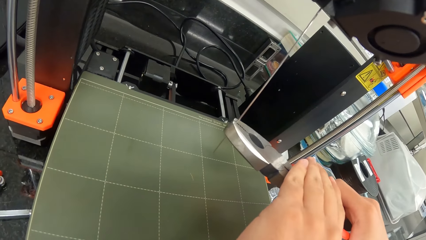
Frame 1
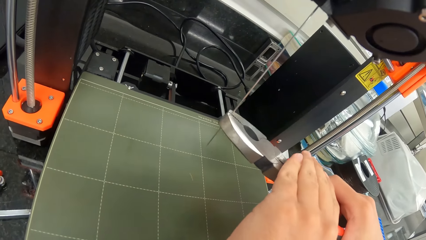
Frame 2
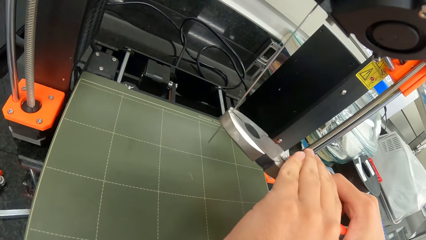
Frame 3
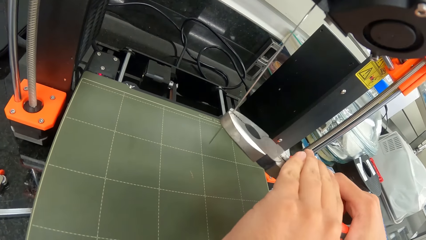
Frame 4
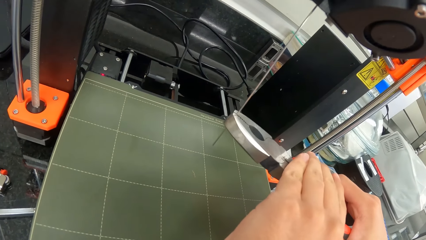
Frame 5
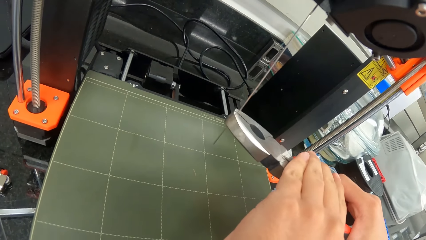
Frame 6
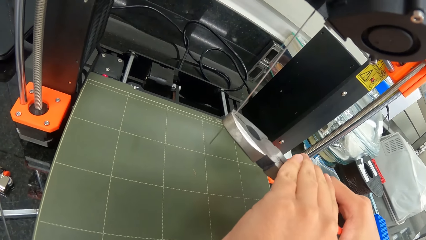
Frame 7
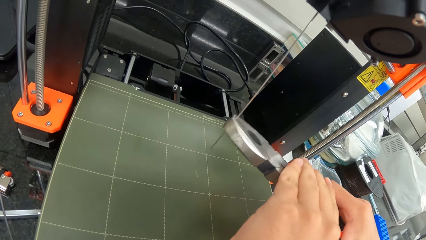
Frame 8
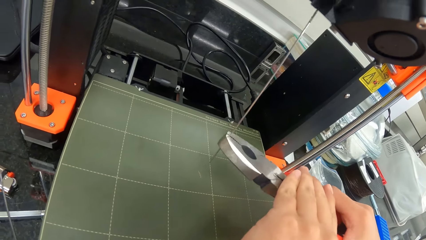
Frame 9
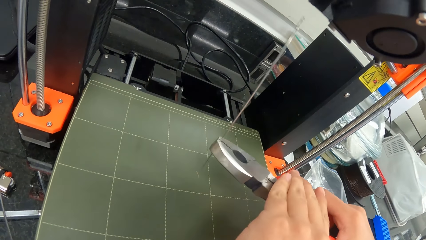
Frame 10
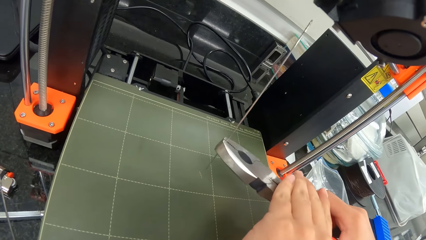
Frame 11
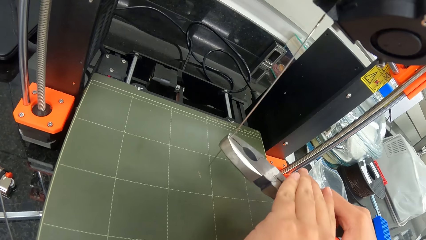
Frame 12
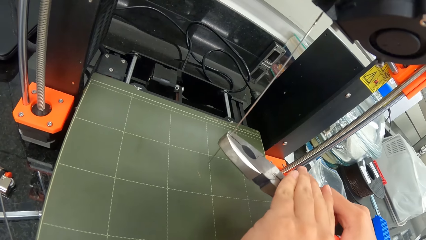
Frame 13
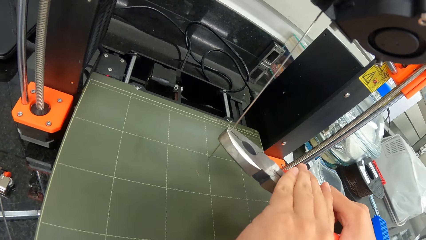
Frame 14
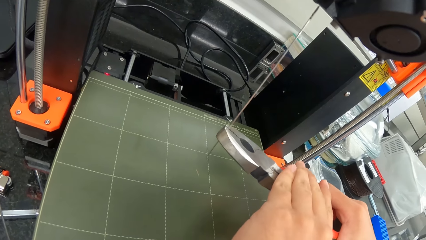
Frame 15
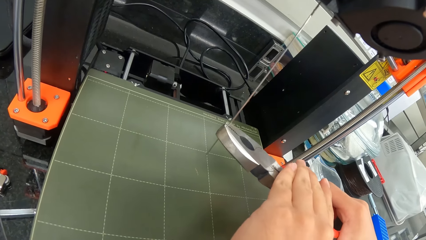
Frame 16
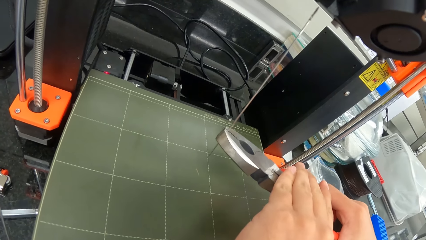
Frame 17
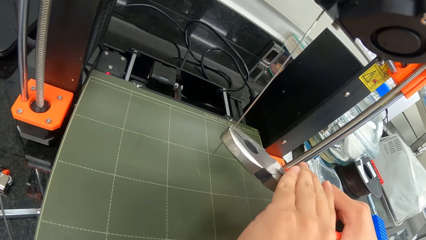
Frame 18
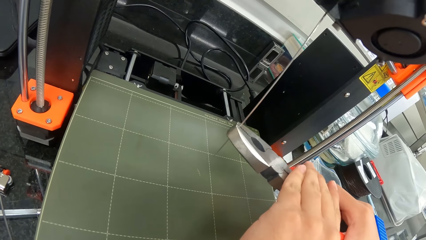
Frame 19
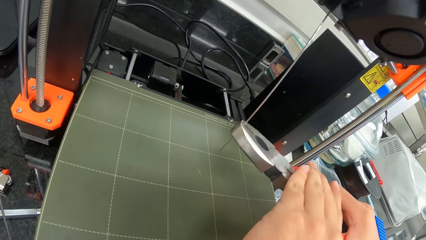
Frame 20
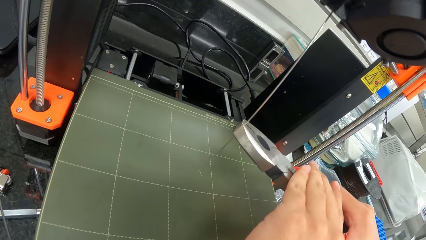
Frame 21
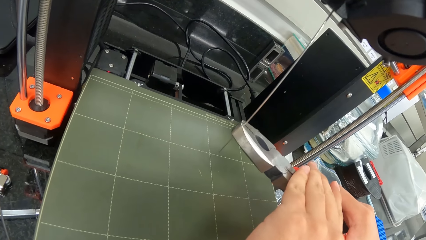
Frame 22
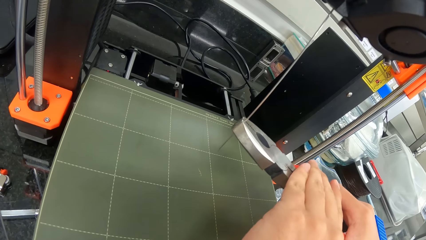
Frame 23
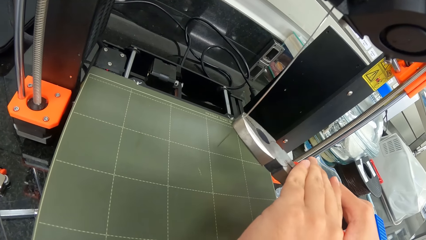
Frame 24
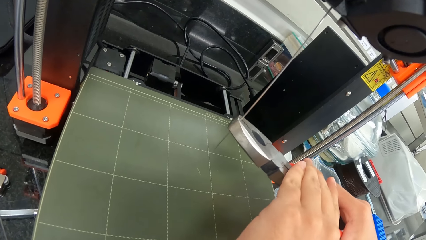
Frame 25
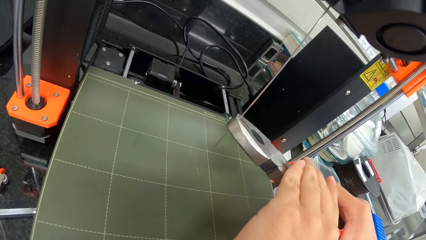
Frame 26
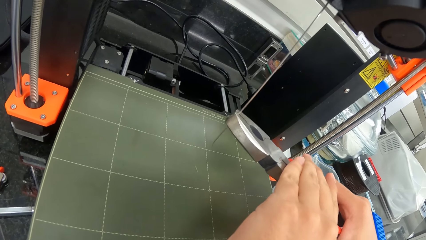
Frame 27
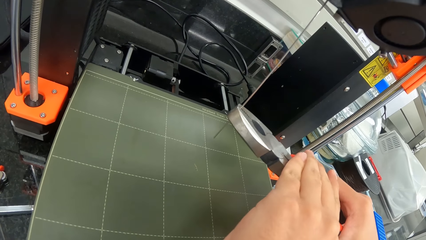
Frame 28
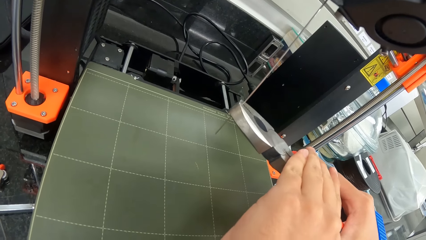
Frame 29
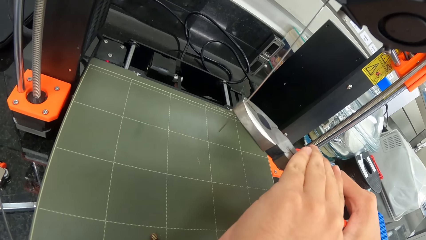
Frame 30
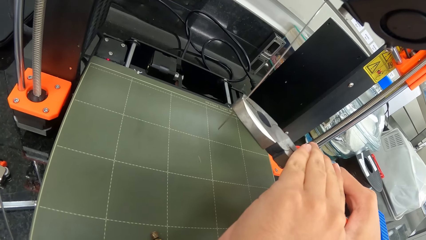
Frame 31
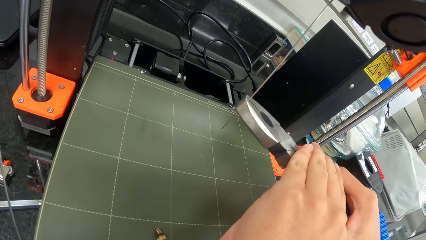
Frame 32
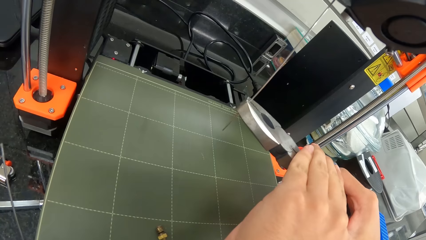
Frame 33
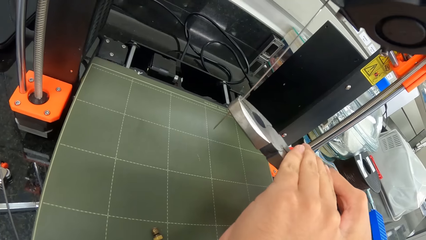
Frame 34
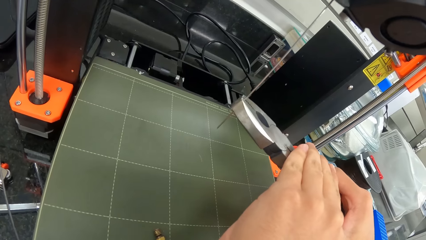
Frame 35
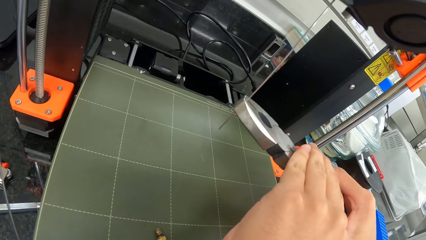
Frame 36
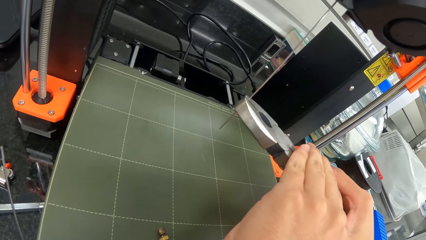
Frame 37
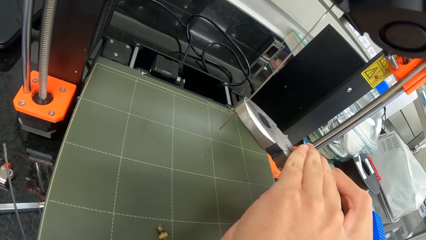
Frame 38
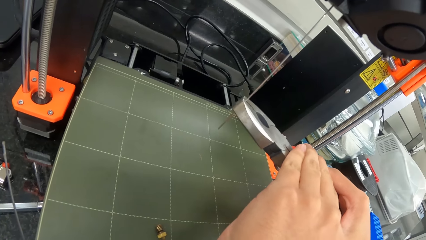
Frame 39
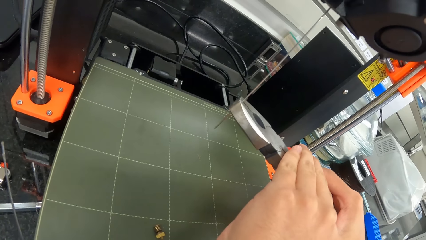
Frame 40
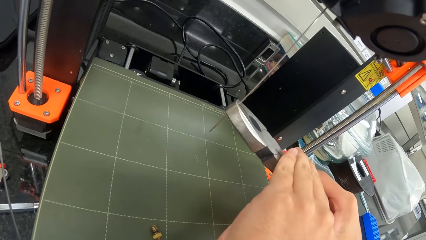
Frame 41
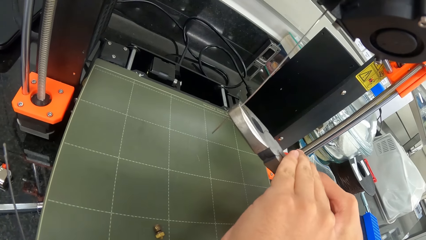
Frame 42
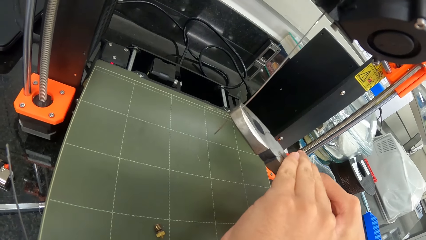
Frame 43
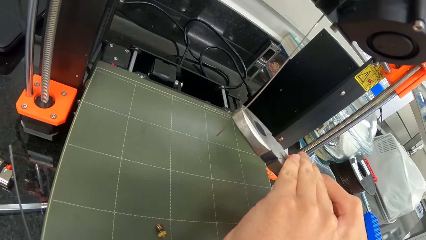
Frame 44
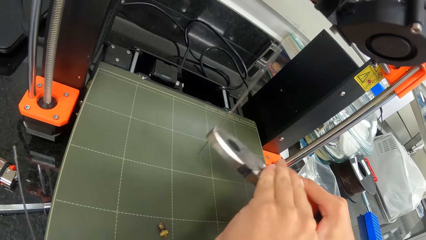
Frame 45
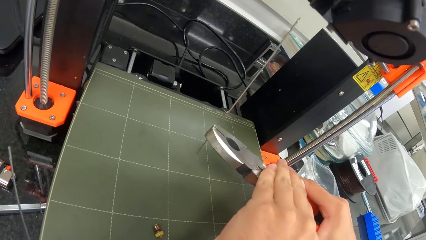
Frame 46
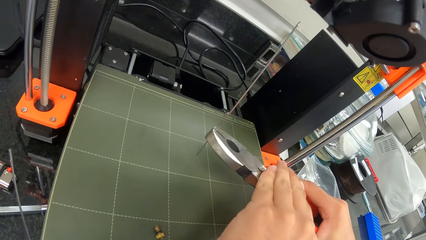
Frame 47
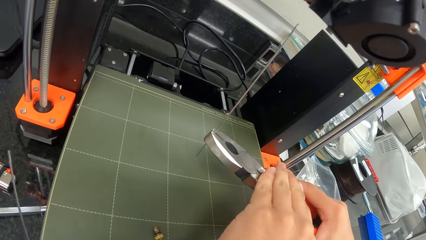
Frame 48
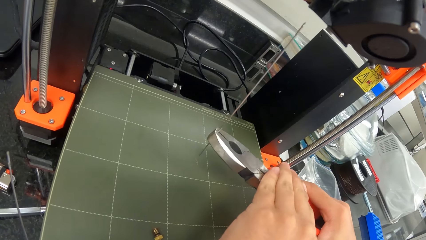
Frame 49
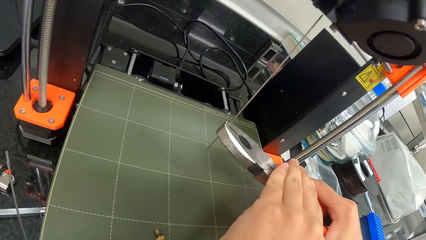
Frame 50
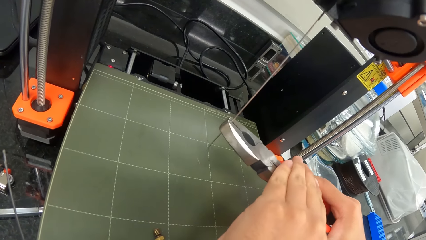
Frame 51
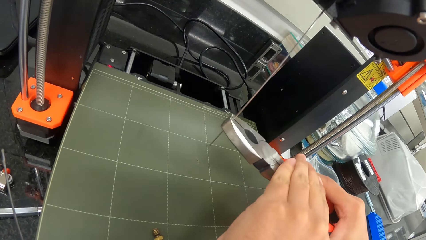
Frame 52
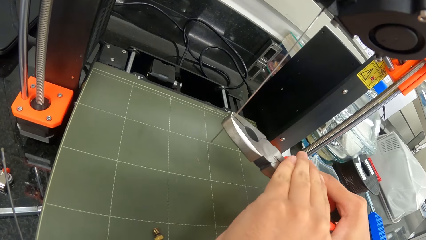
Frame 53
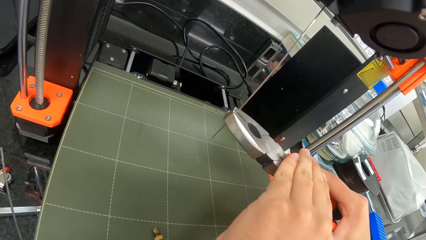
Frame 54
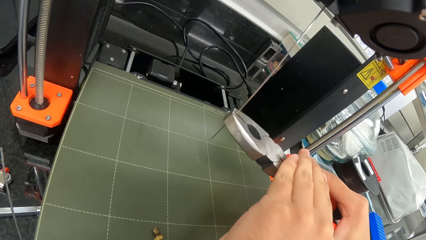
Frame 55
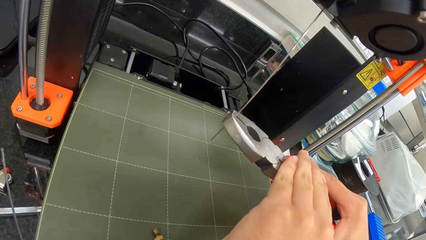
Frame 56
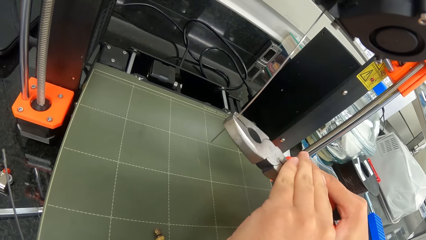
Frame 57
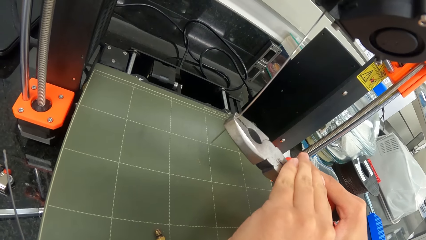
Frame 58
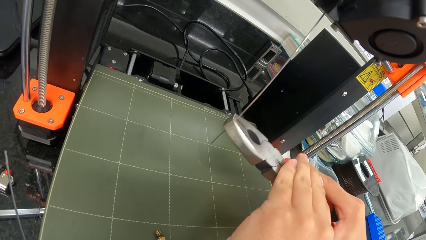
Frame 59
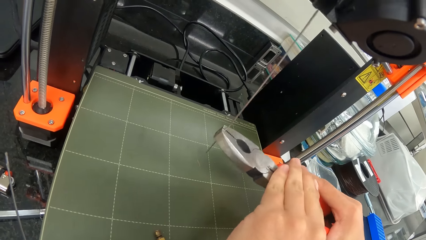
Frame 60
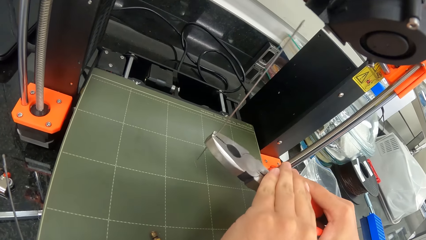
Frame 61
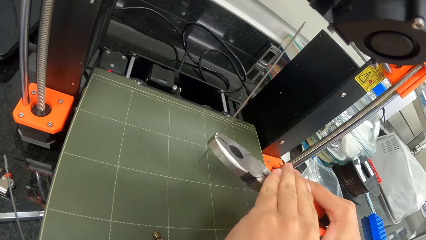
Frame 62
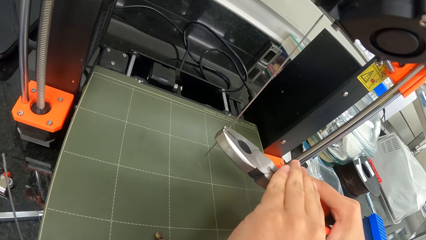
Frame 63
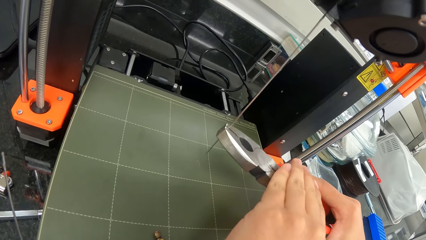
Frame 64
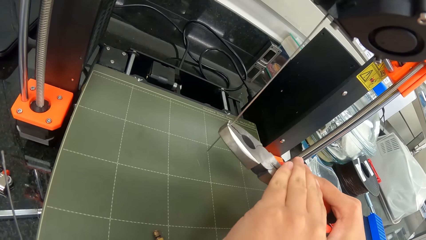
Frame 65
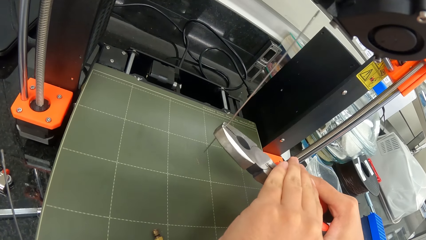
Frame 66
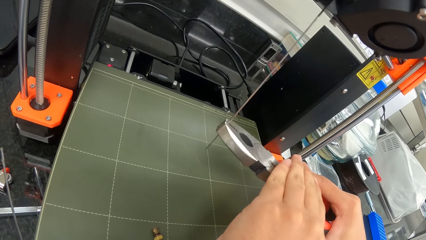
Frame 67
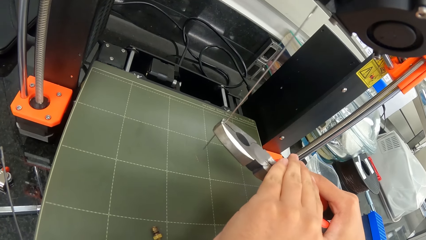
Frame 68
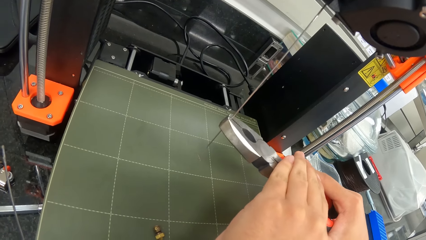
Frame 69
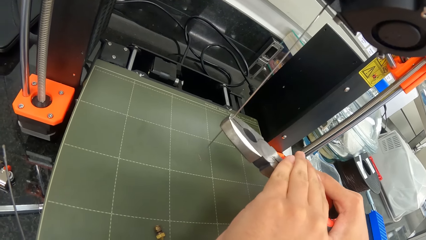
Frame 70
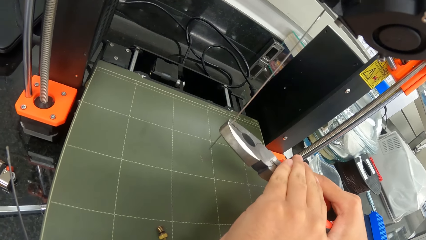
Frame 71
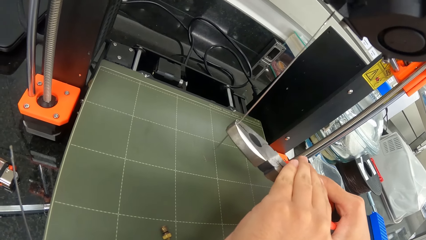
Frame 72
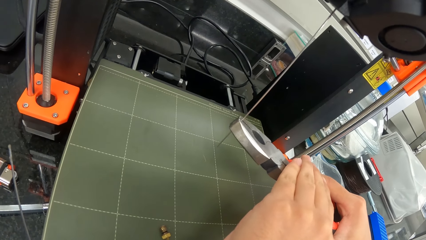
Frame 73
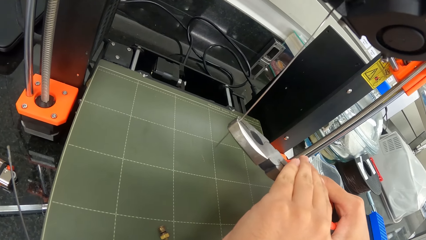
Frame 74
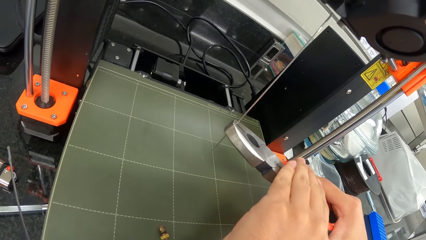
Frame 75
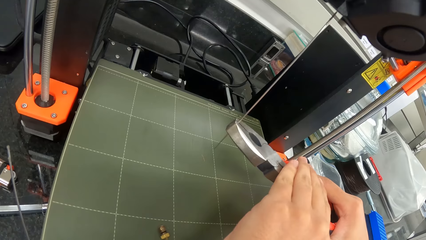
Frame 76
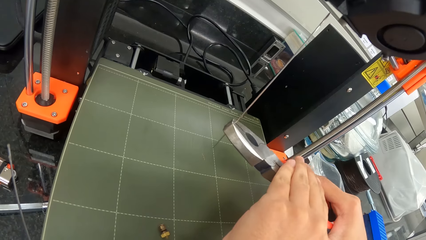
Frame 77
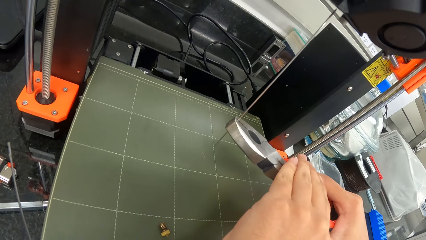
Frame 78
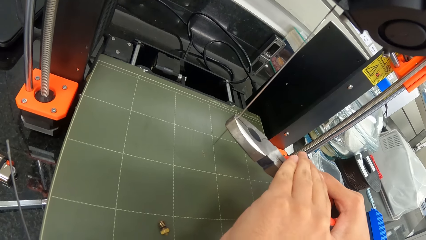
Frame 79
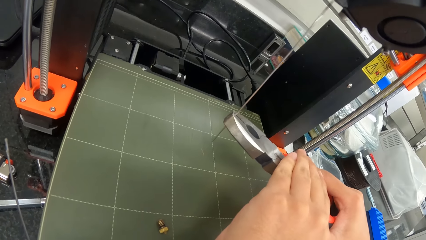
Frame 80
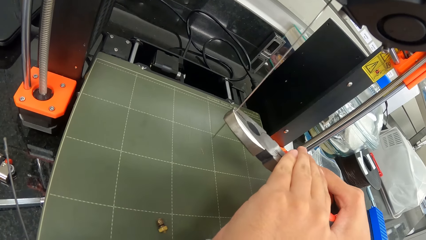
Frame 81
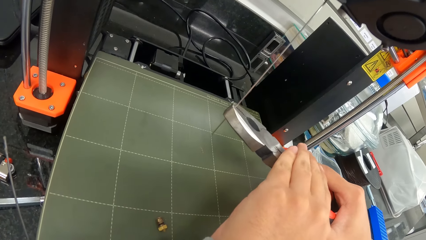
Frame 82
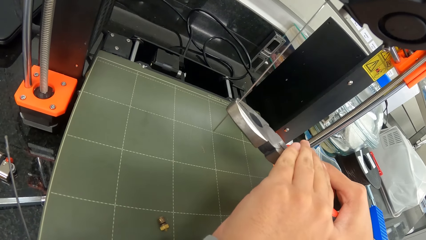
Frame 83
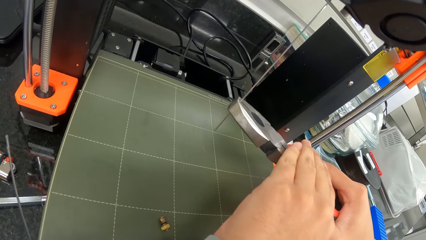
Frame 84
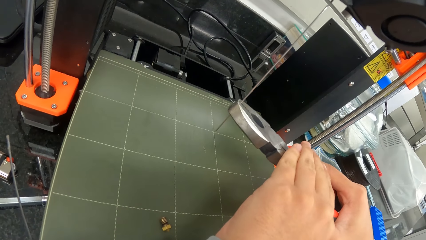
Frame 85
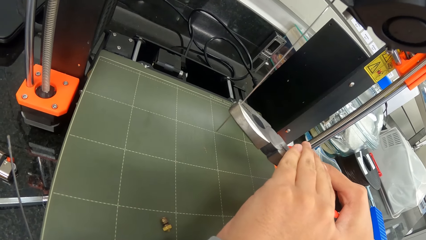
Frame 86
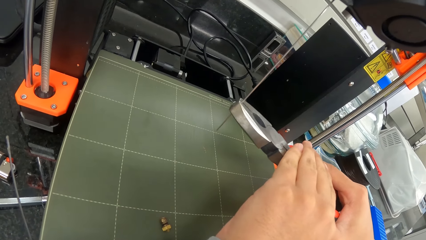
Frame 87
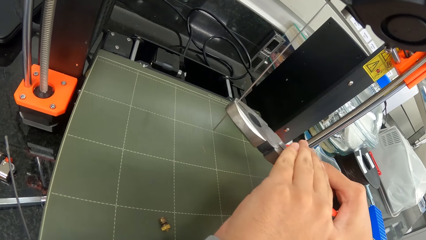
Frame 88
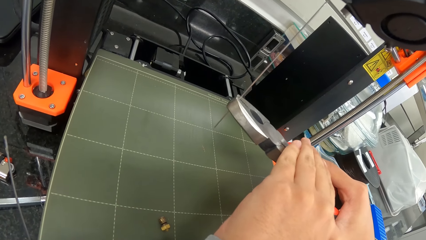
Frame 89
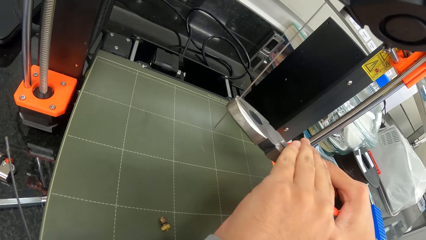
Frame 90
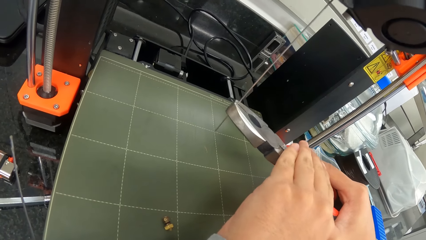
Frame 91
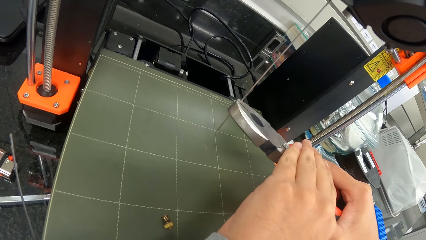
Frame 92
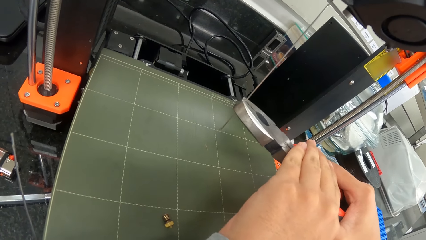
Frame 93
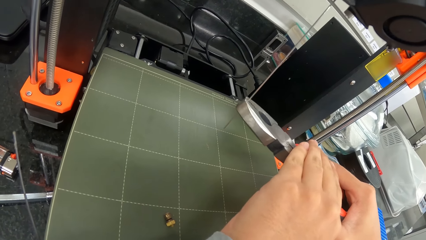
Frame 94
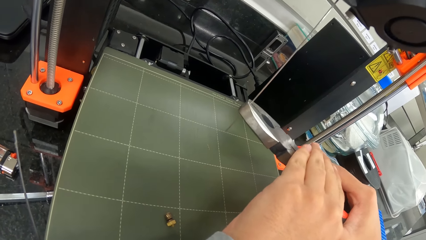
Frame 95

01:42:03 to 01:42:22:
The camera wearer removes the metal rod from the printer. They put the metal rod in the printer. They remove the metal rod from the printer. They put the metal rod in the printer. They remove the metal rod from the printer. They put the metal rod in the printer. They remove the metal rod from the printer. They put the metal rod in the printer.
